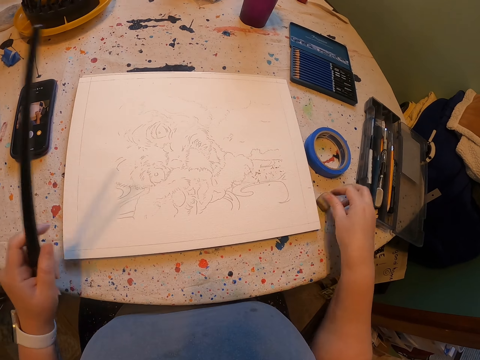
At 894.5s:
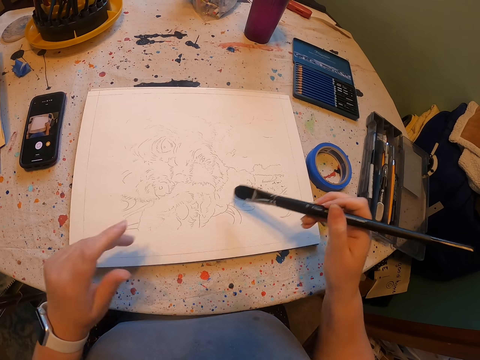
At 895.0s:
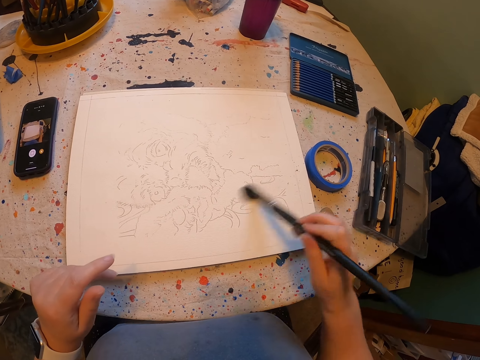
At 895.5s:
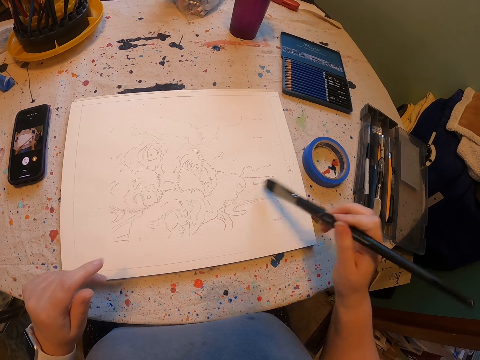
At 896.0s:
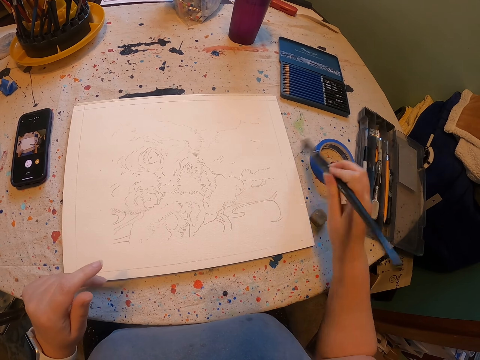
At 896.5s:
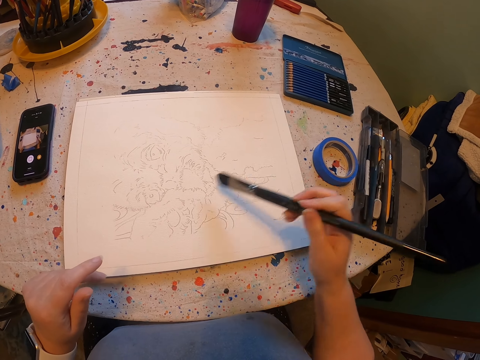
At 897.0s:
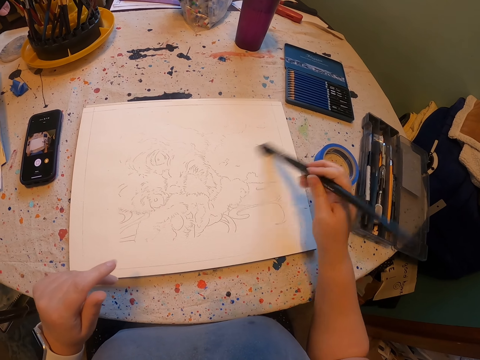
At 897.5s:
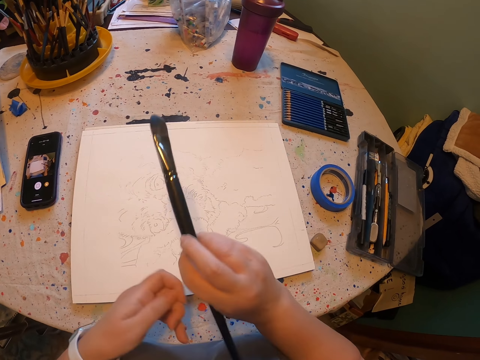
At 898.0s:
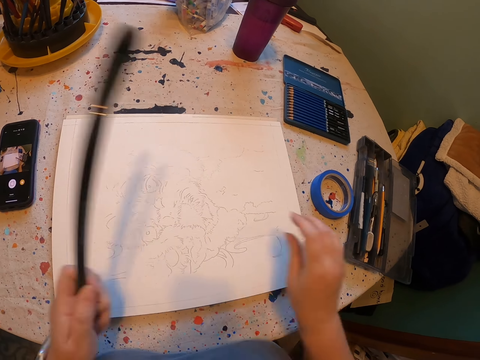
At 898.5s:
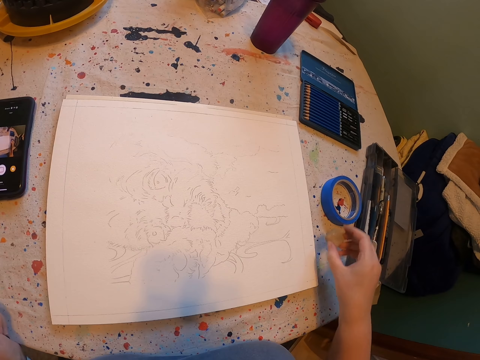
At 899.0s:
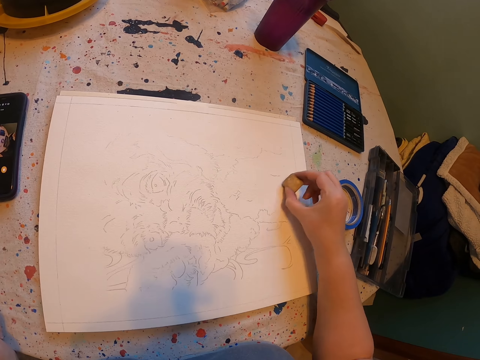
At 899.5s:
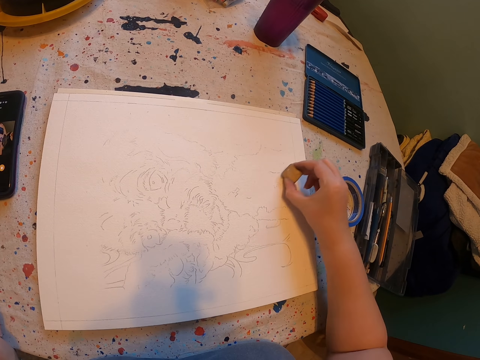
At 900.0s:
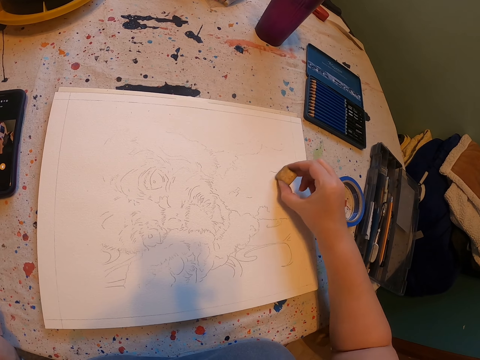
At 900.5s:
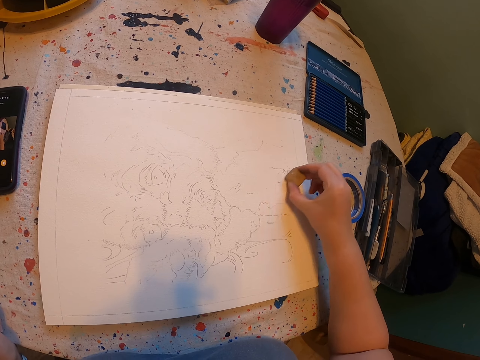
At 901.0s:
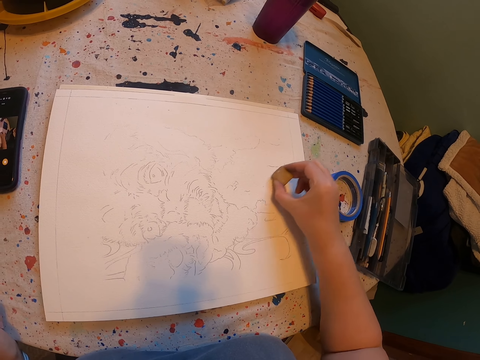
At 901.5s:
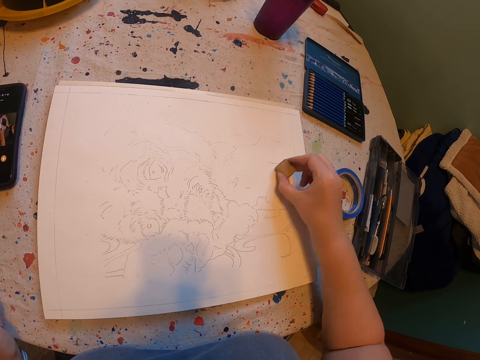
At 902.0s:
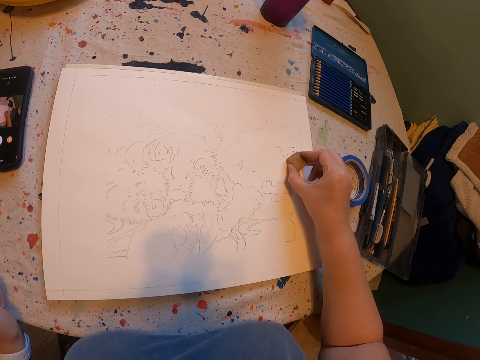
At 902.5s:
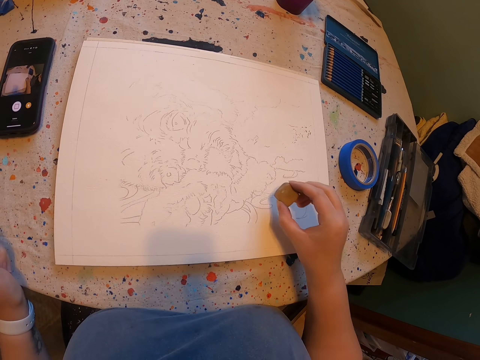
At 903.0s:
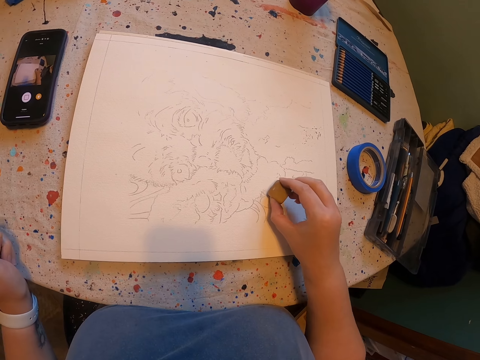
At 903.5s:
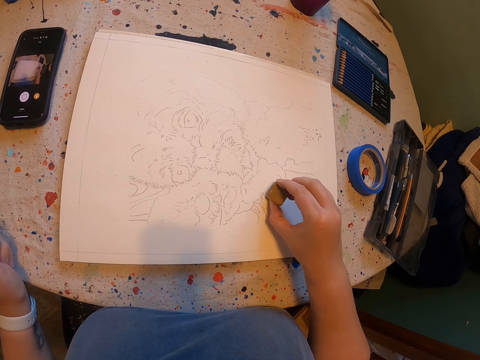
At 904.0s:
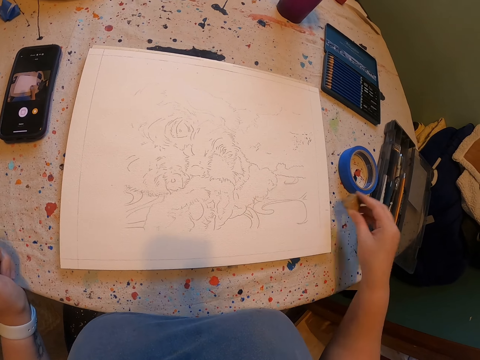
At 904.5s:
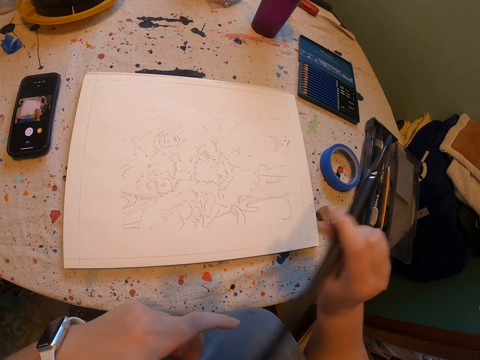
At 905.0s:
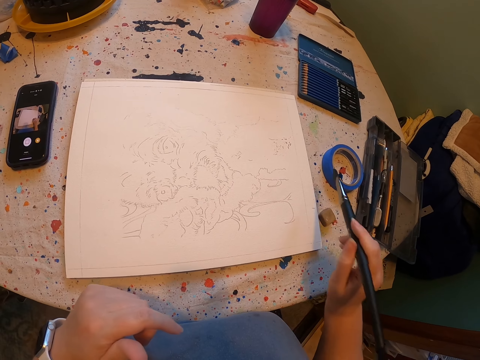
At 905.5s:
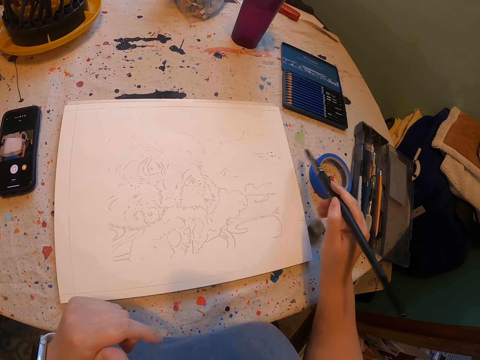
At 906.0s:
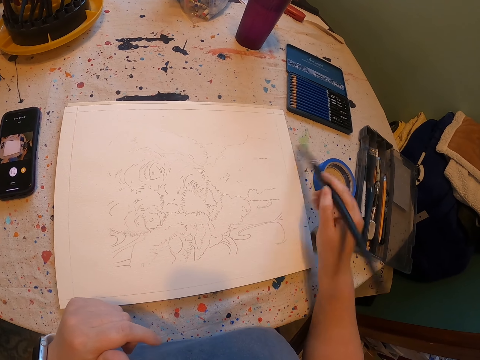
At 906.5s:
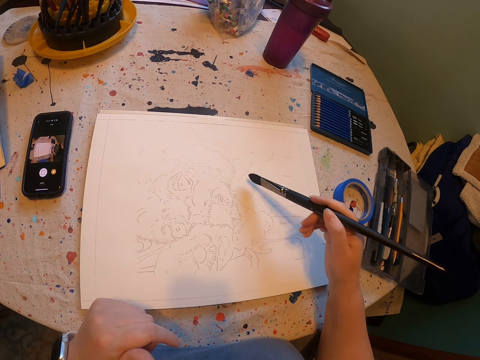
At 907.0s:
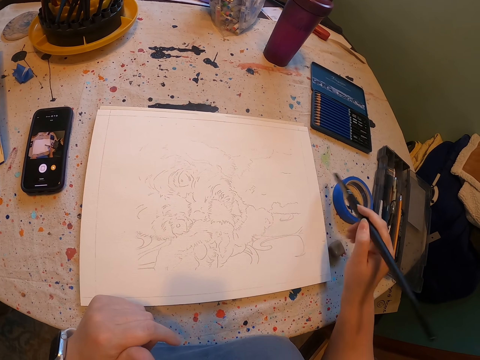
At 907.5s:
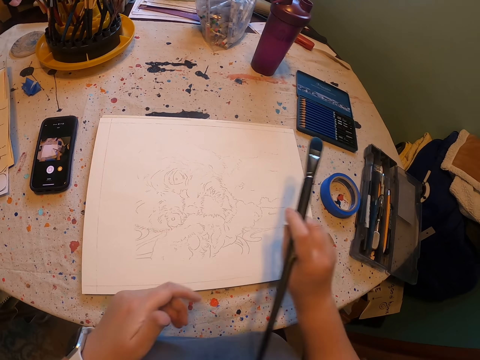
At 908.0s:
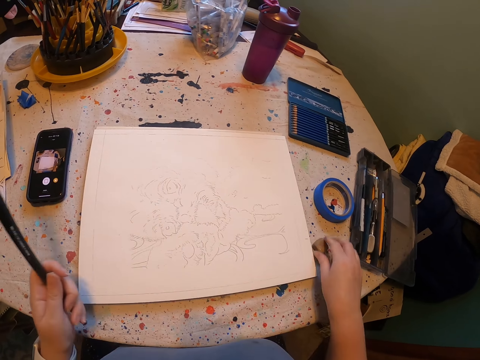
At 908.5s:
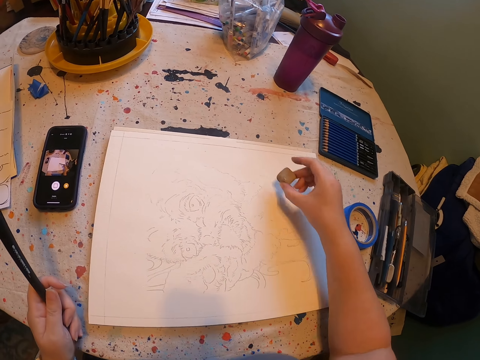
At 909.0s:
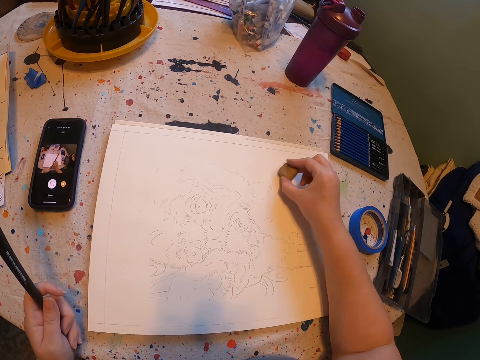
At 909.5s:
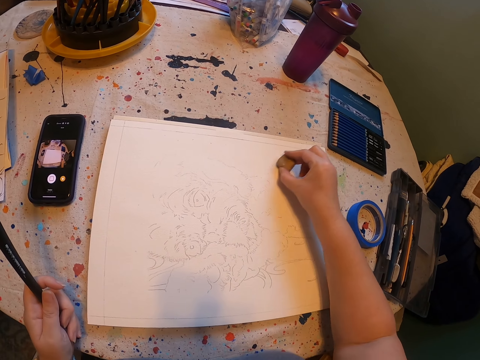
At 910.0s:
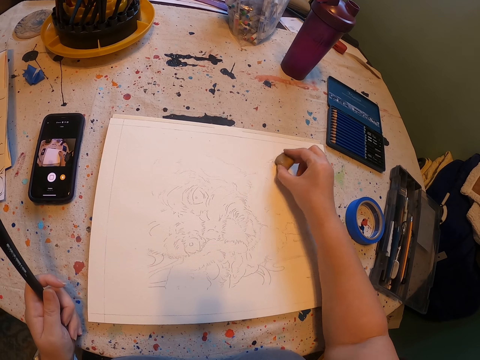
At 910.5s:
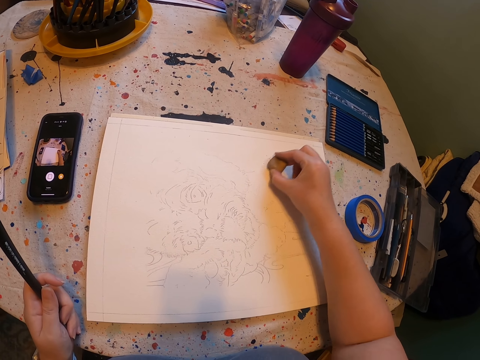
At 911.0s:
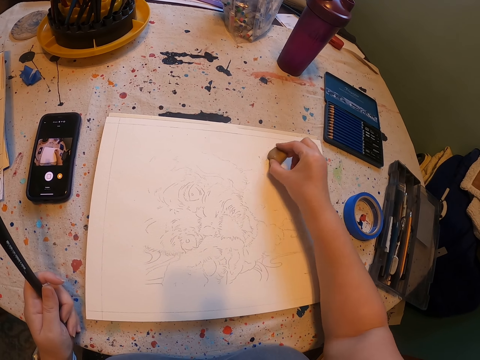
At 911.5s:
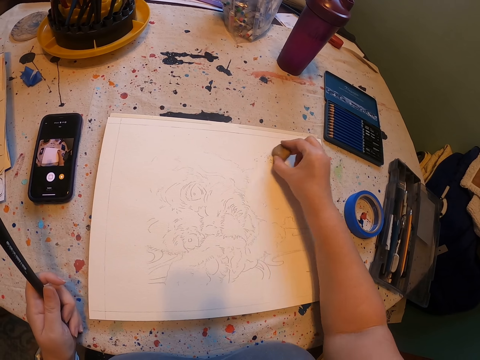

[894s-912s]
The camera wearer drops an eraser. They wipe a picture. They pick up the eraser. They erase the picture. They drop the eraser. They wipe the picture. They pick up the eraser. They wipe the picture.

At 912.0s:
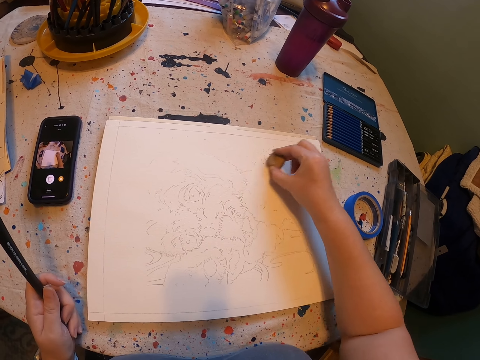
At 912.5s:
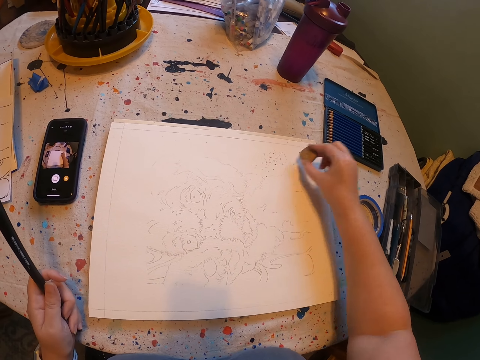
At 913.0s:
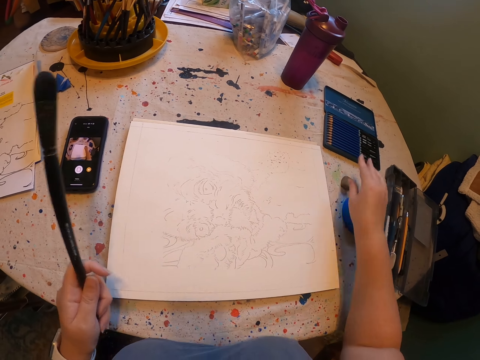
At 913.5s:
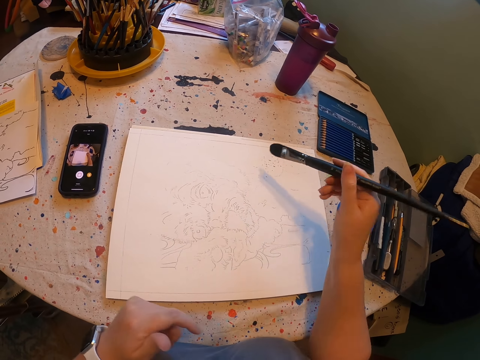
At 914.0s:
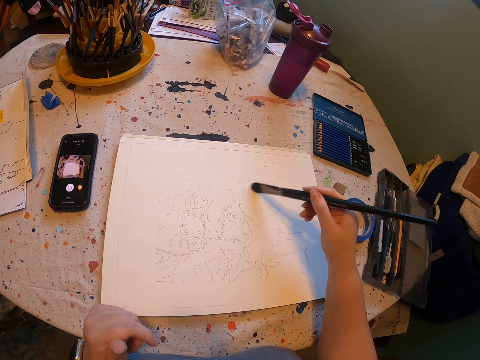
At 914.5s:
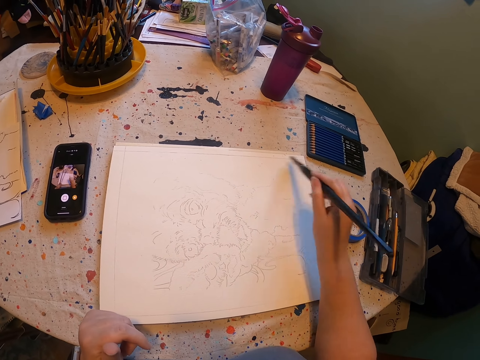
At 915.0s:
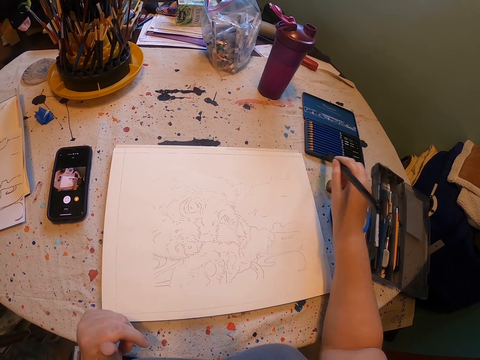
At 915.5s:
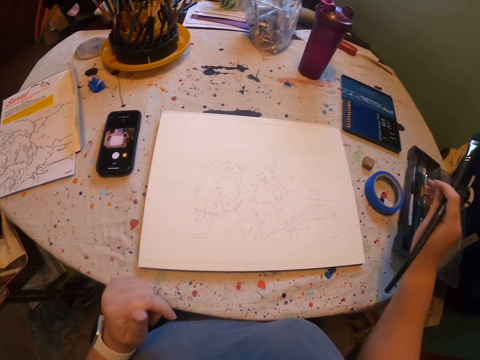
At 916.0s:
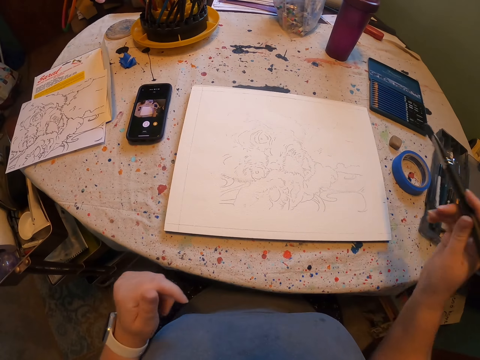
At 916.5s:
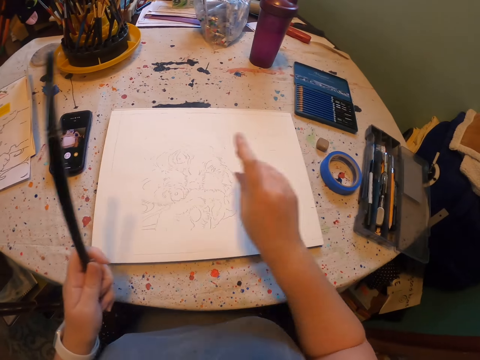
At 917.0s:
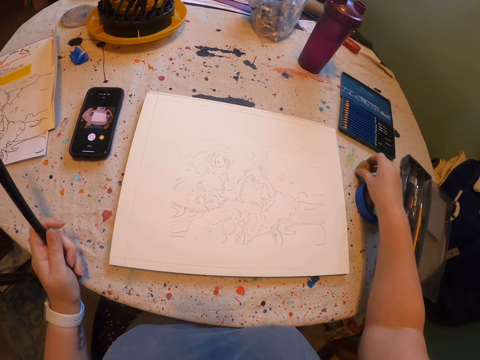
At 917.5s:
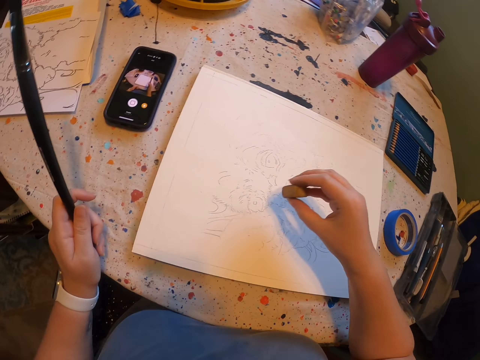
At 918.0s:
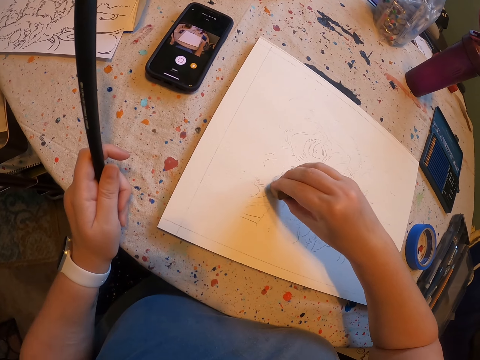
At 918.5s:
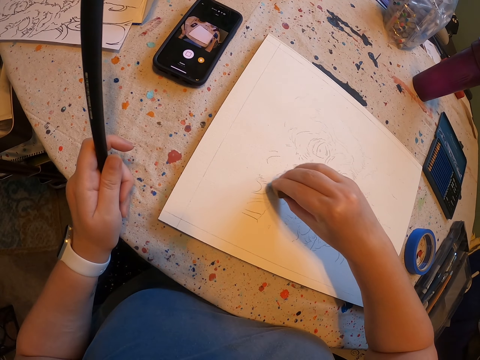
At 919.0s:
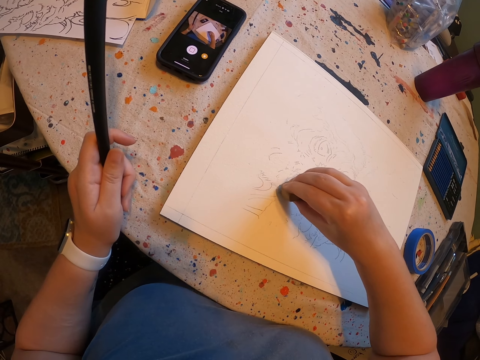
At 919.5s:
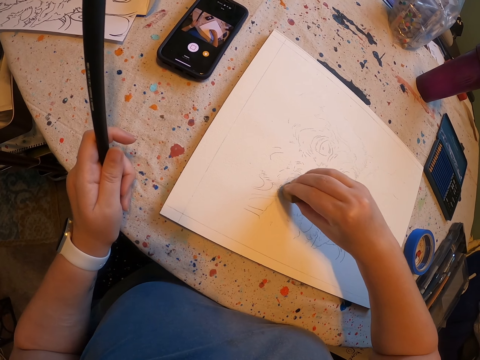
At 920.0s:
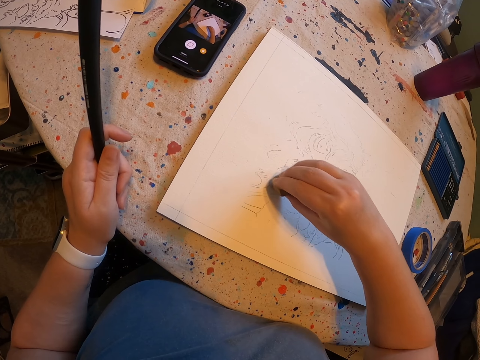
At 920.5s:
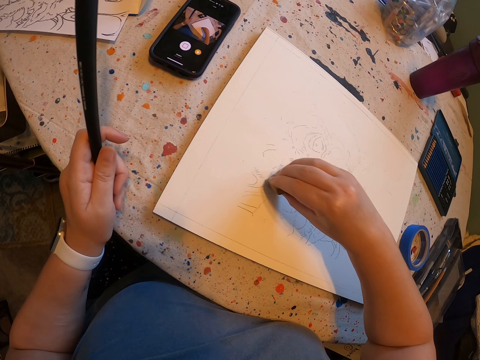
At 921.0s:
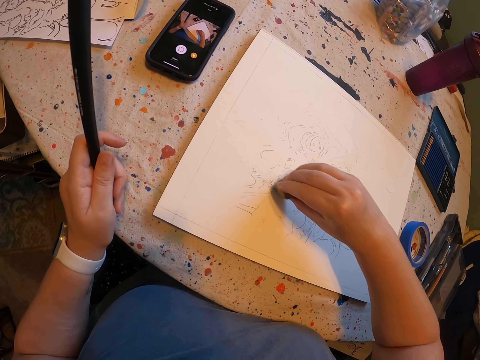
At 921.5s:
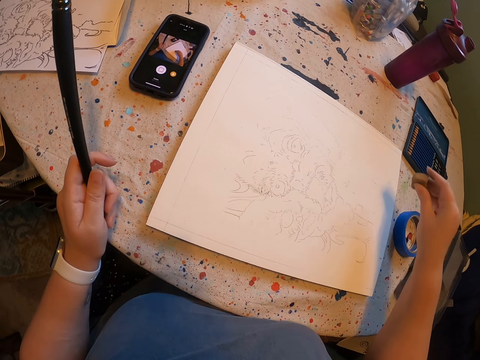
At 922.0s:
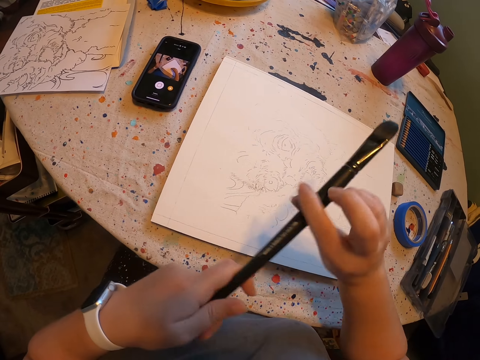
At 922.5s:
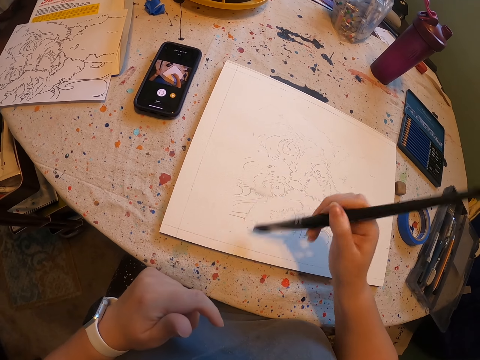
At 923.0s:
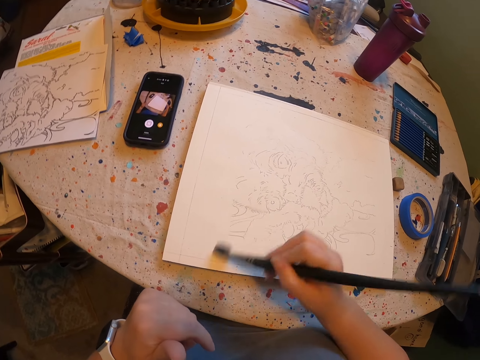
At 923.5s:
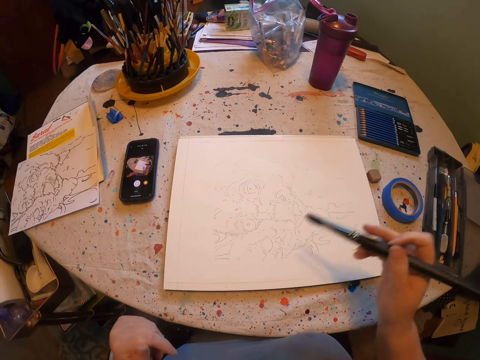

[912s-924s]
The camera wearer drops an eraser. They wipe a picture. They pick up the eraser. They wipe the picture. They drop the eraser. They wipe the picture.
